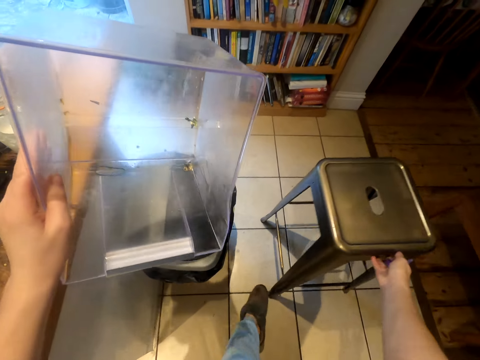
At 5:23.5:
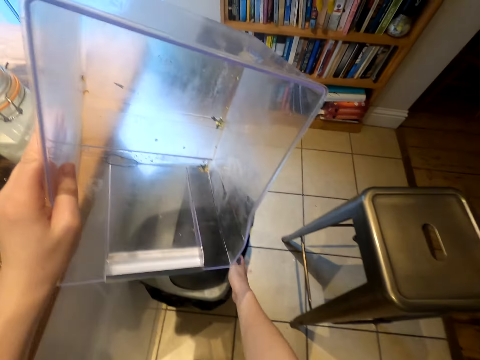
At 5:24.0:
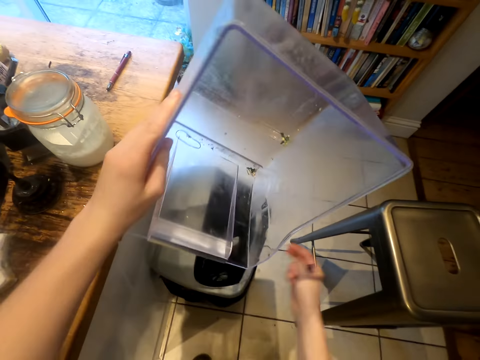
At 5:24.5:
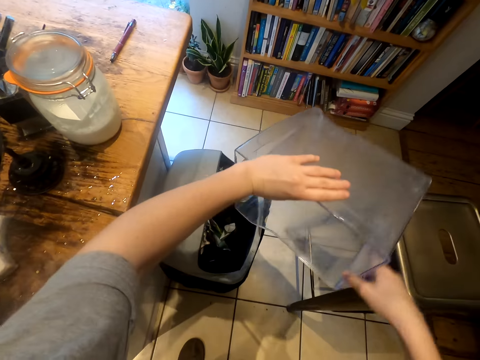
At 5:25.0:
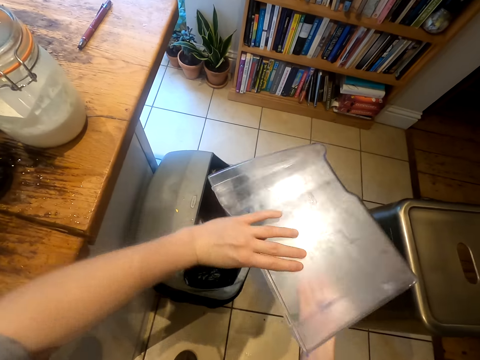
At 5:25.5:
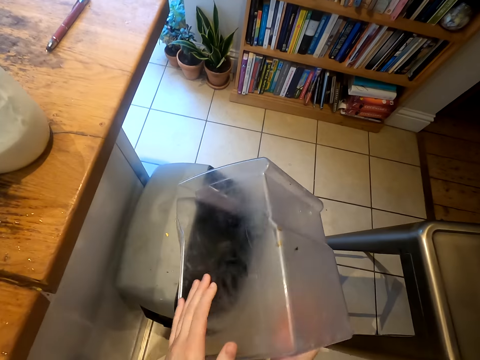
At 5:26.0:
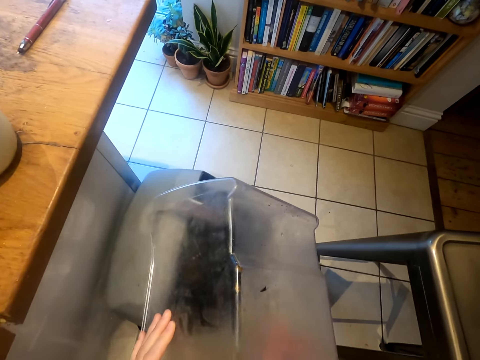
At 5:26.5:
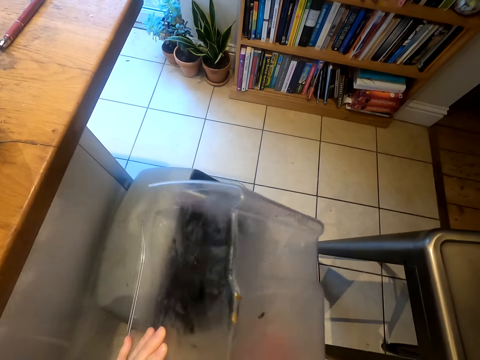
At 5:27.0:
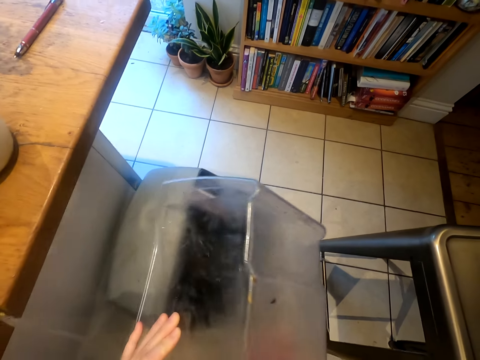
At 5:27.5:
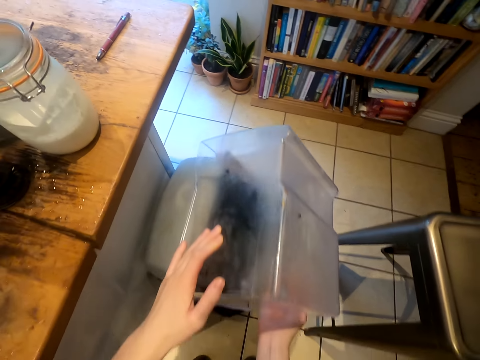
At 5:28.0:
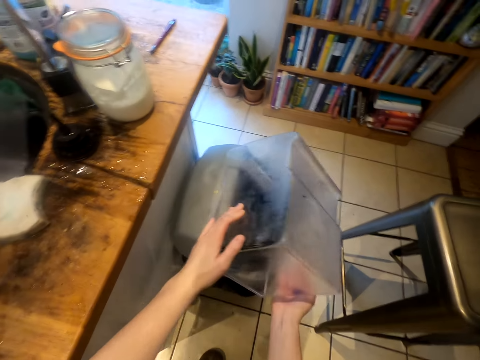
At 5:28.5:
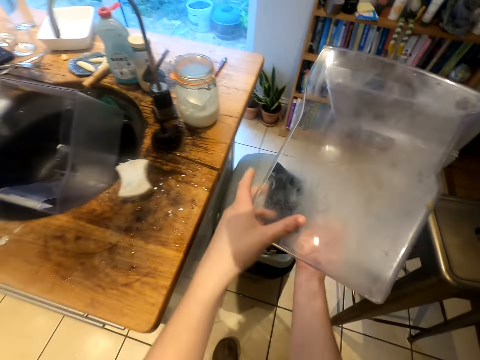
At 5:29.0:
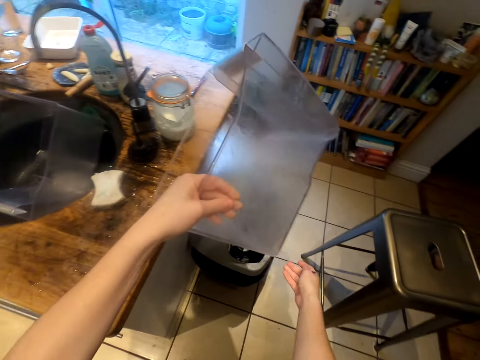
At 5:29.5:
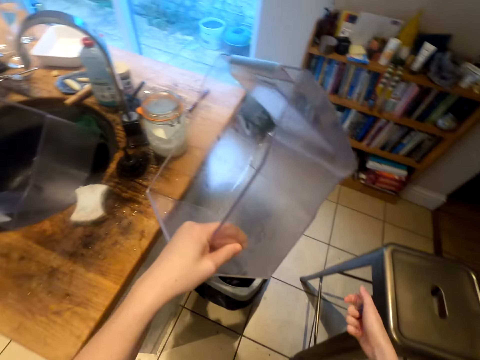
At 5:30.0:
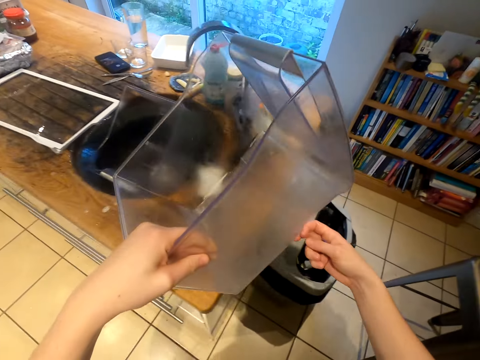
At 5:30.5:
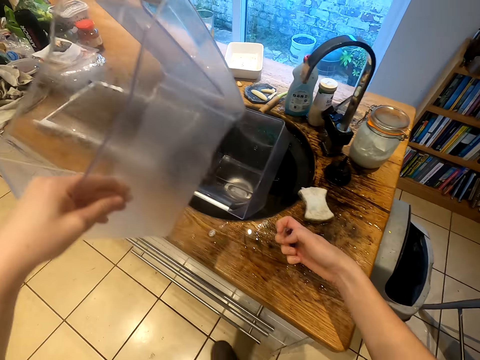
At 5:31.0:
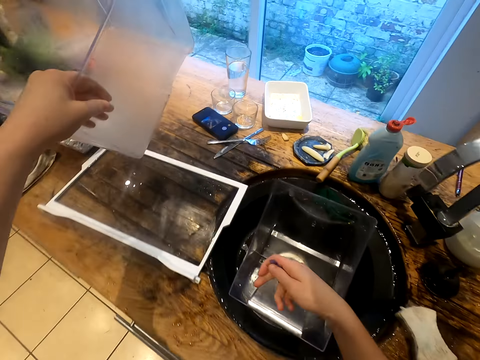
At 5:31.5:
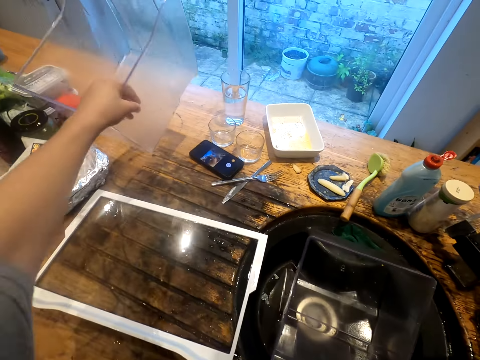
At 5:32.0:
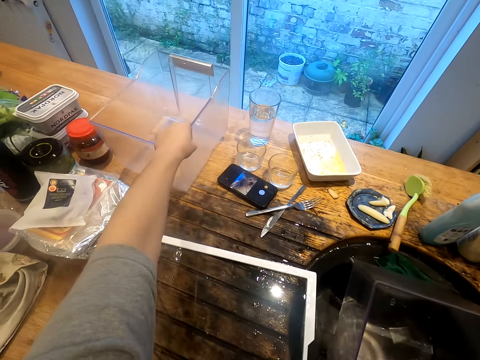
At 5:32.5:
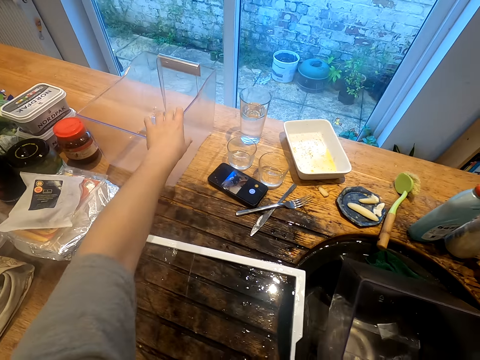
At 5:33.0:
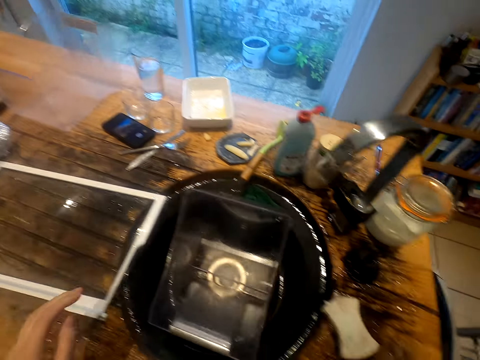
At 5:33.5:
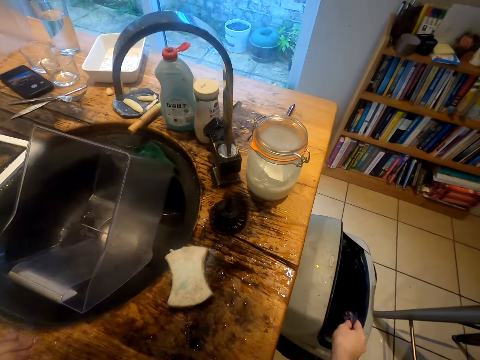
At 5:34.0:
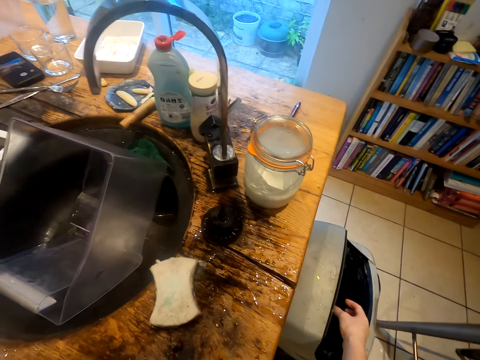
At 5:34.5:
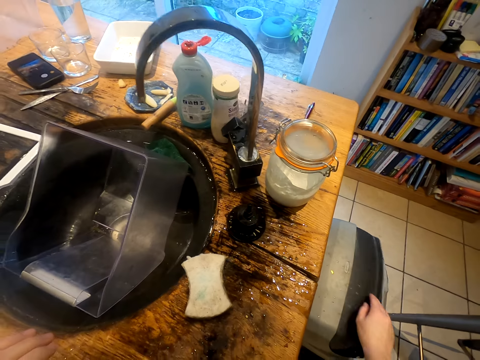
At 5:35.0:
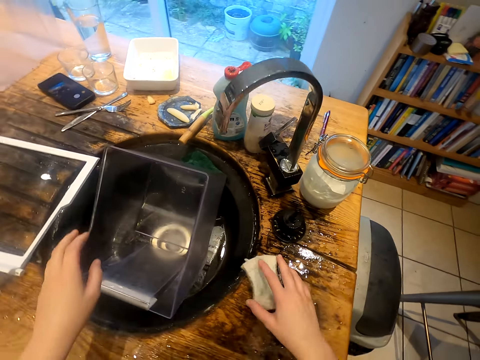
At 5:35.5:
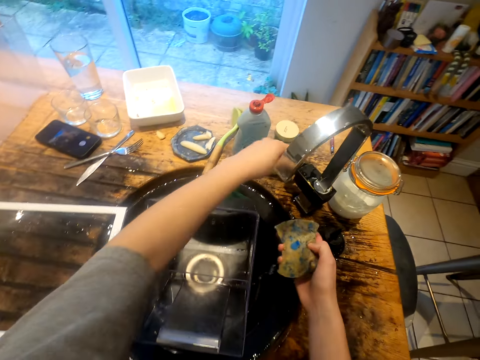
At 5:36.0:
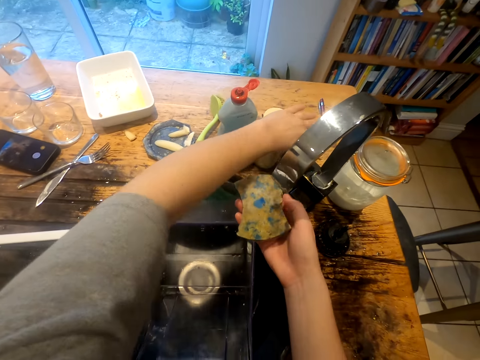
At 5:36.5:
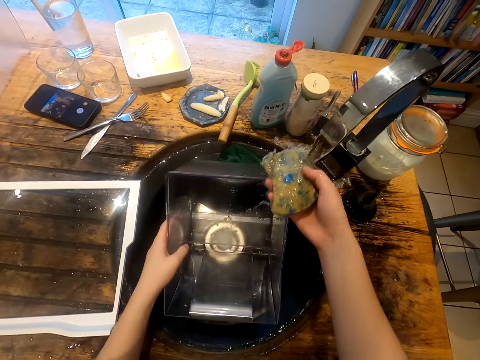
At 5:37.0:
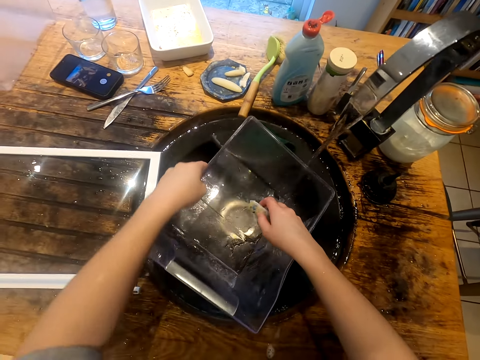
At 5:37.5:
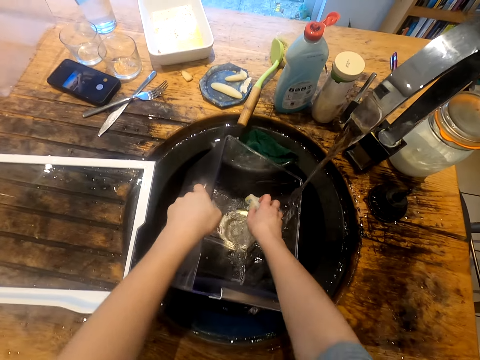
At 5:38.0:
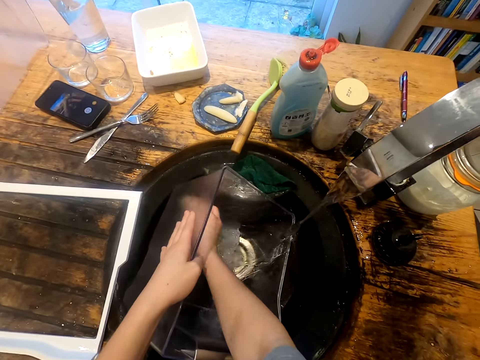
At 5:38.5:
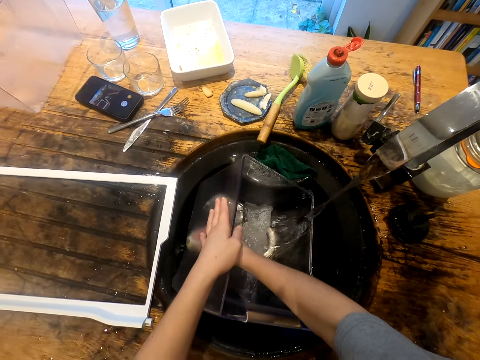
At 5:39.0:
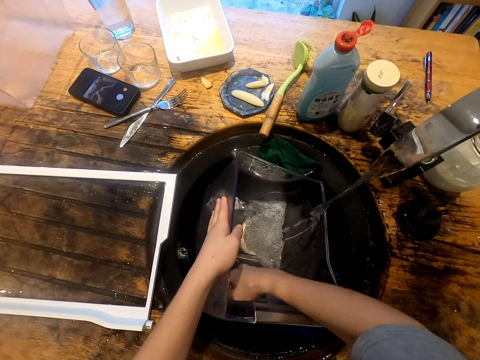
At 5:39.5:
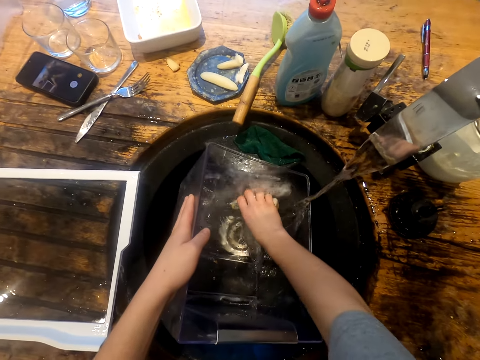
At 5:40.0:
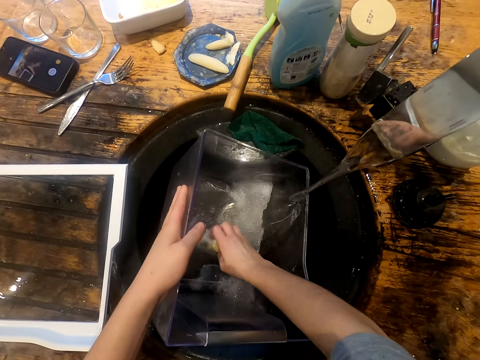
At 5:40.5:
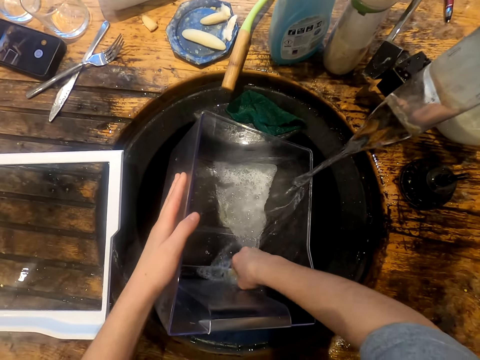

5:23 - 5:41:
The camera wearer moves a stool. They open the dust bin. They dispose dust from the crisper drawer in the bin. They put the crisper drawer aside. They dispose paper into the bin. They close the dust bin lid. They take the utensils cleaner or sponge. They turn on the water. They wash the crisper drawer.

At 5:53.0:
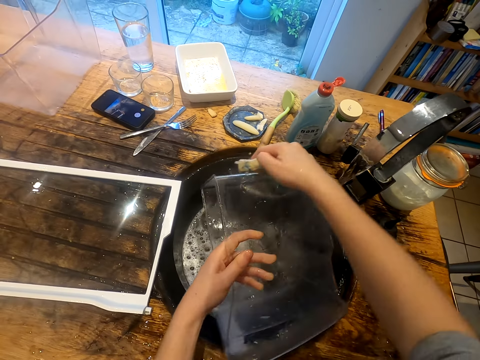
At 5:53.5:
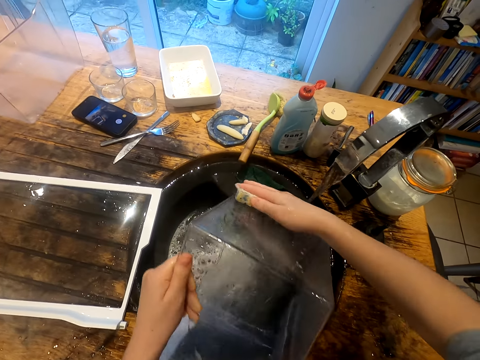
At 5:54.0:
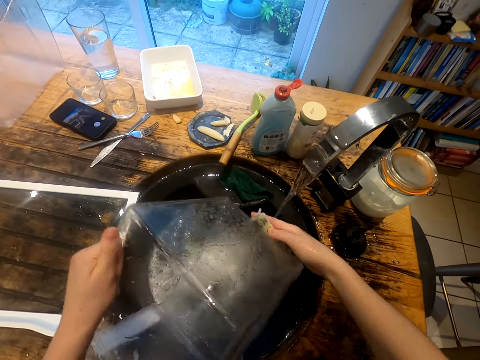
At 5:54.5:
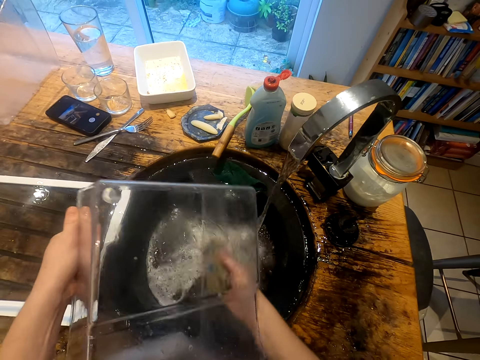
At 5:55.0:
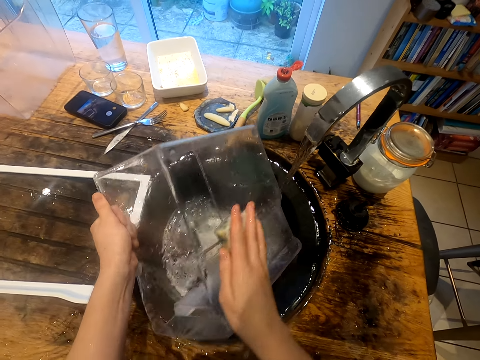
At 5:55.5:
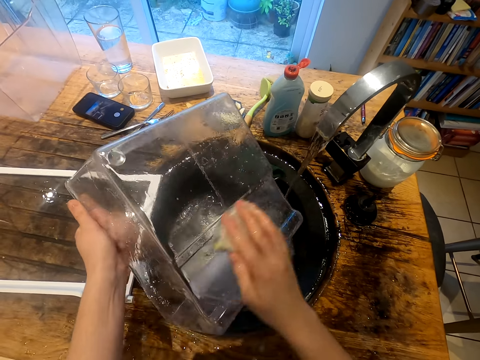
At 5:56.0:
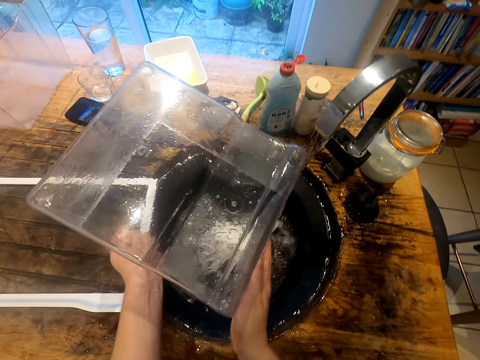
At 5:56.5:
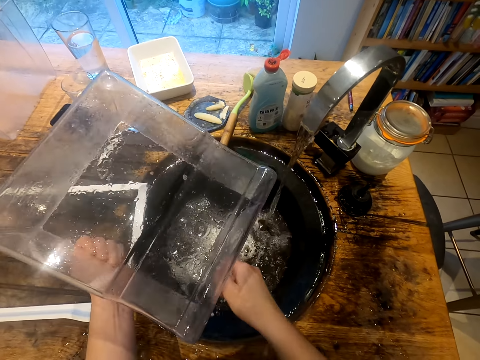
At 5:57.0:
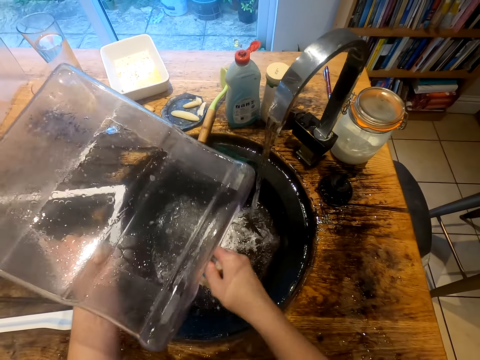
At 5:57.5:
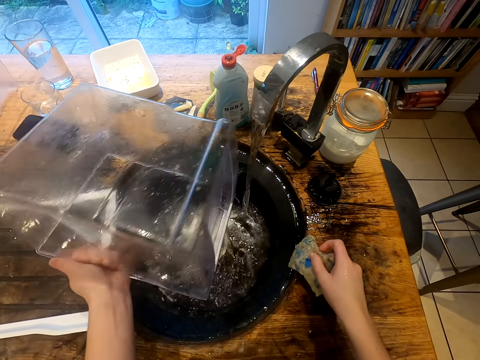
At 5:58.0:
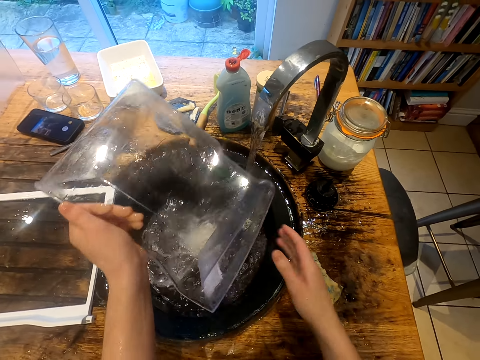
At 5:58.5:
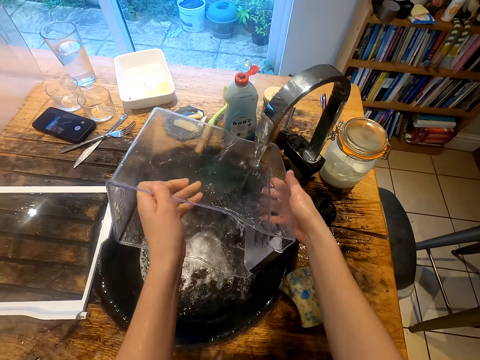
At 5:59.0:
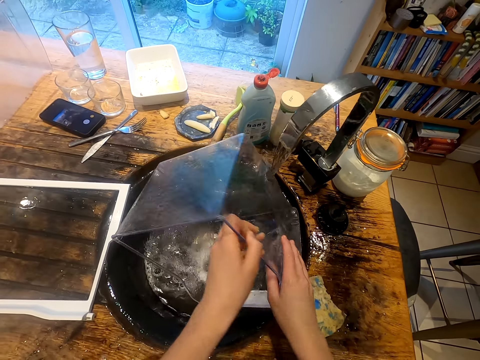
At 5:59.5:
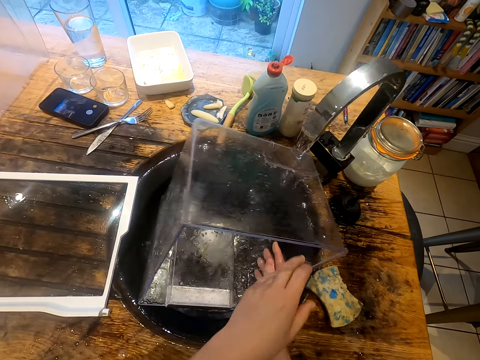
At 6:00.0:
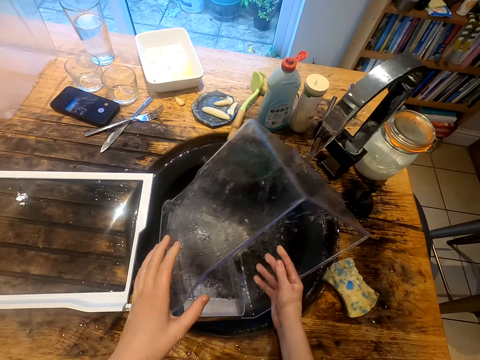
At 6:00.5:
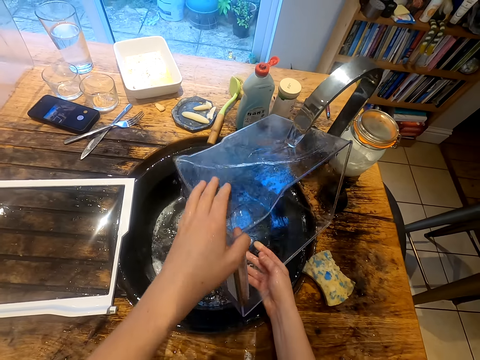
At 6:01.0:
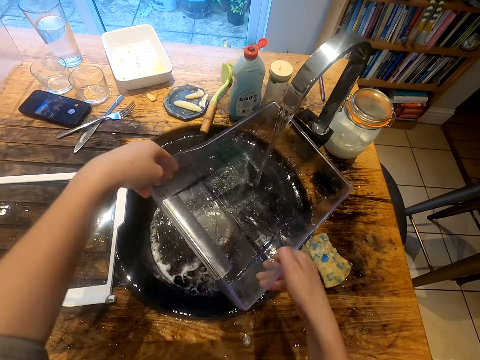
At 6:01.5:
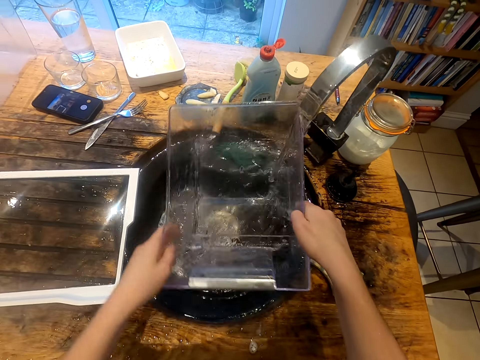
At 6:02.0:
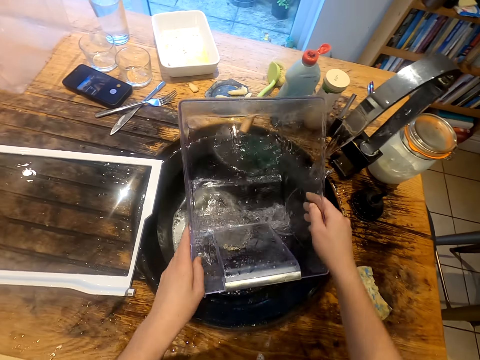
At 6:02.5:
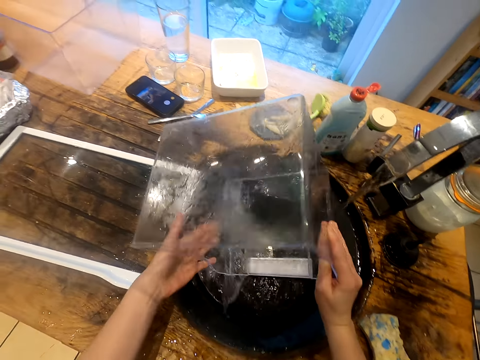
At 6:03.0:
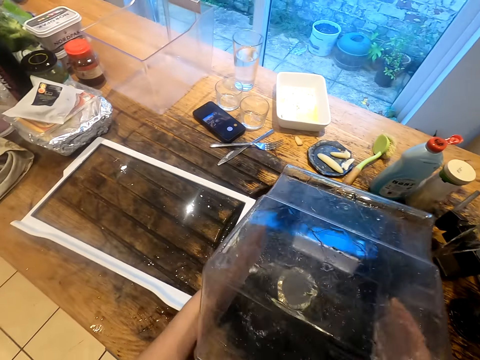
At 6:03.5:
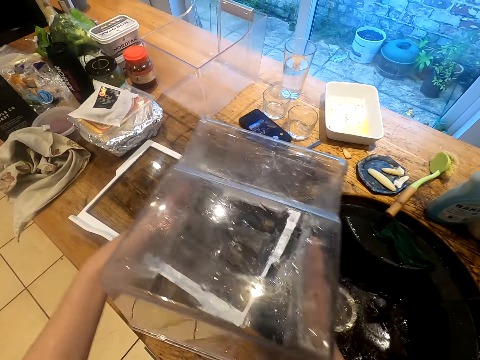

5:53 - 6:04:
The camera wearer puts down the utensils cleaner. They rinse the crisper drawer.
